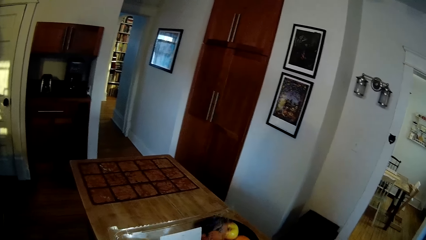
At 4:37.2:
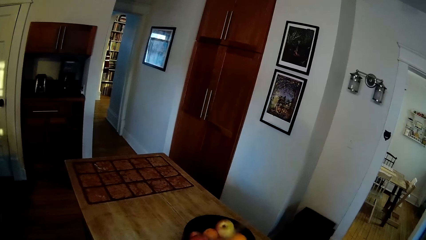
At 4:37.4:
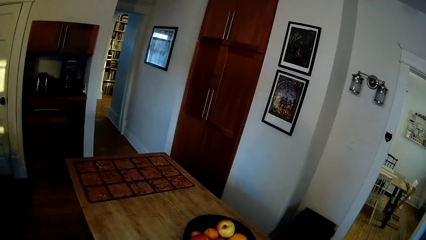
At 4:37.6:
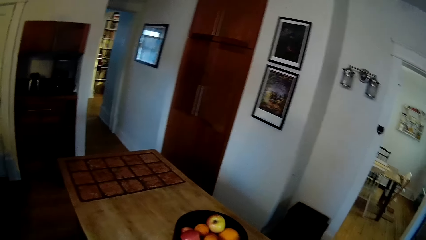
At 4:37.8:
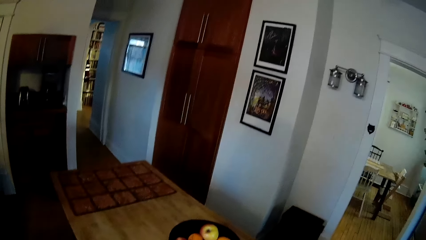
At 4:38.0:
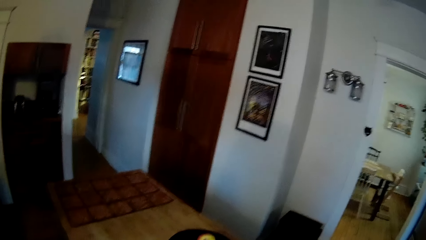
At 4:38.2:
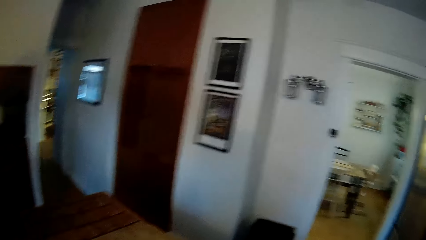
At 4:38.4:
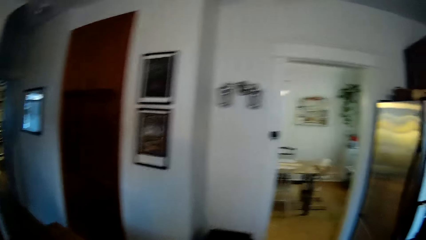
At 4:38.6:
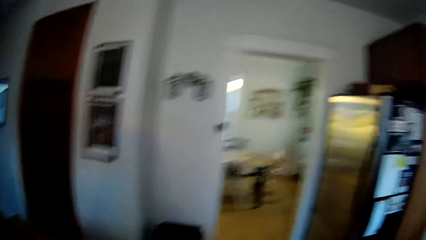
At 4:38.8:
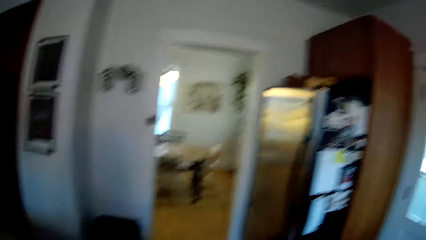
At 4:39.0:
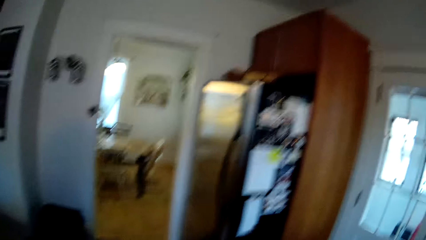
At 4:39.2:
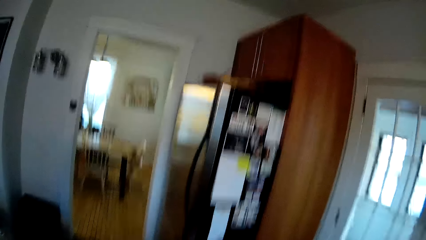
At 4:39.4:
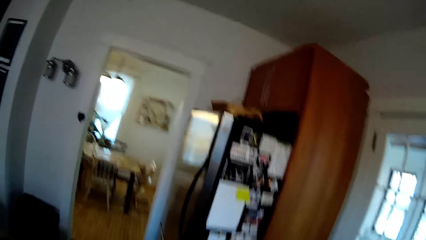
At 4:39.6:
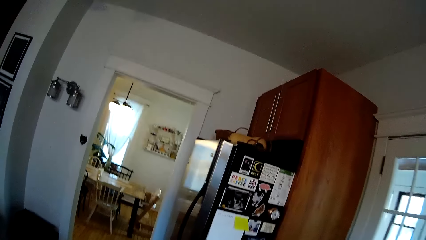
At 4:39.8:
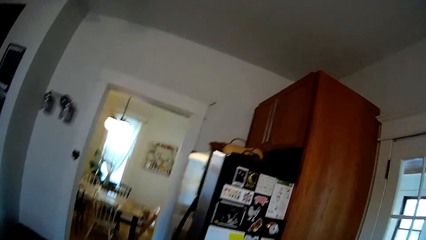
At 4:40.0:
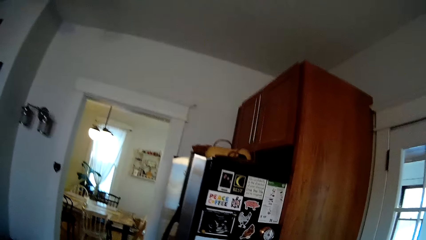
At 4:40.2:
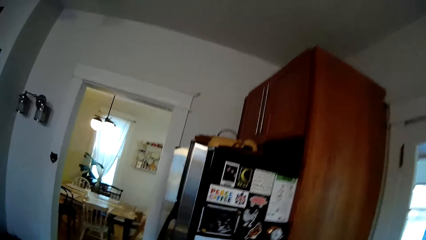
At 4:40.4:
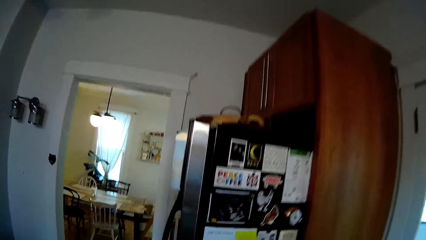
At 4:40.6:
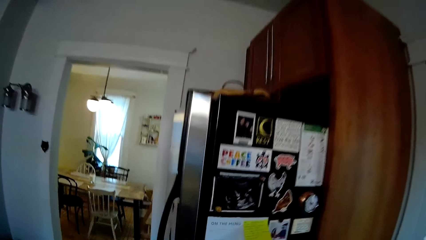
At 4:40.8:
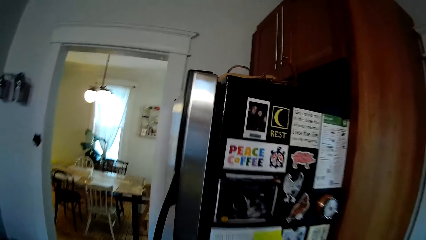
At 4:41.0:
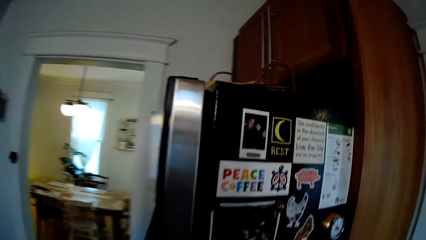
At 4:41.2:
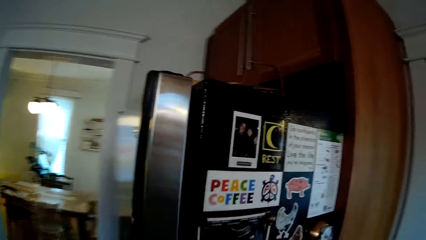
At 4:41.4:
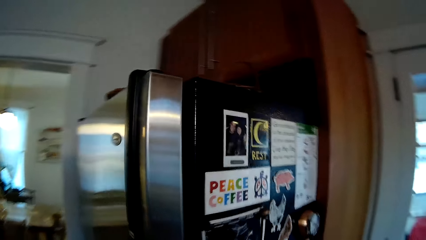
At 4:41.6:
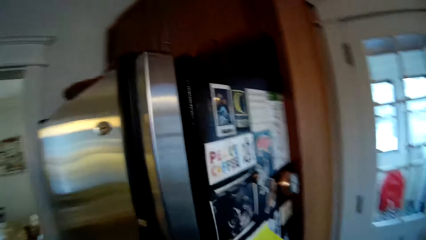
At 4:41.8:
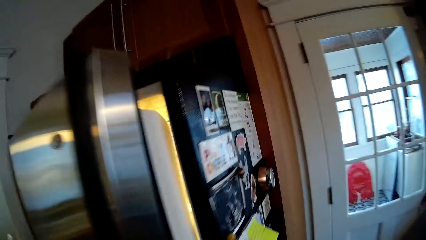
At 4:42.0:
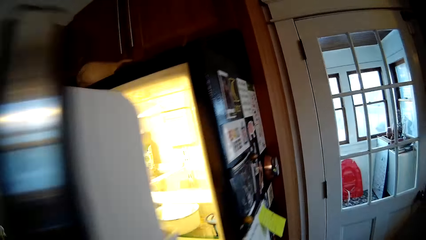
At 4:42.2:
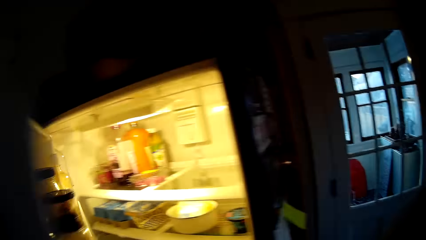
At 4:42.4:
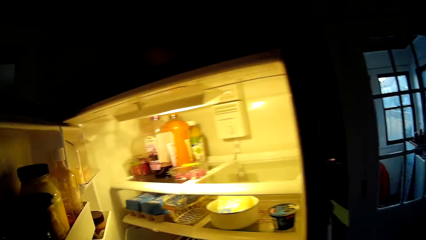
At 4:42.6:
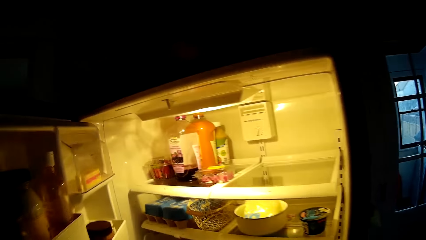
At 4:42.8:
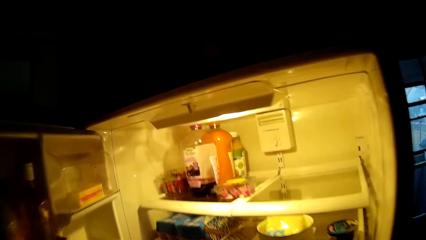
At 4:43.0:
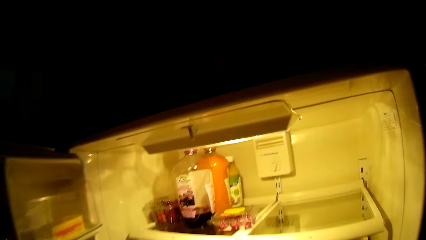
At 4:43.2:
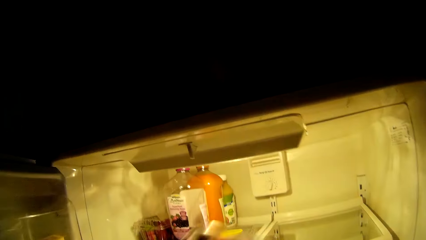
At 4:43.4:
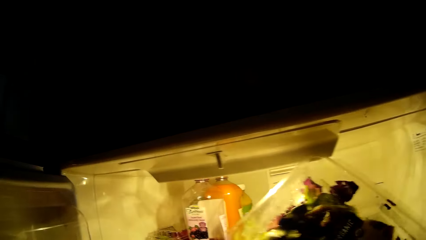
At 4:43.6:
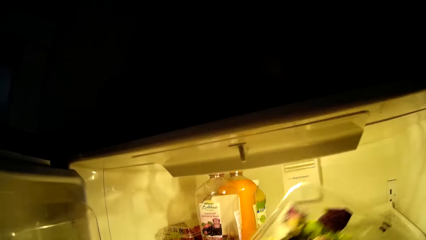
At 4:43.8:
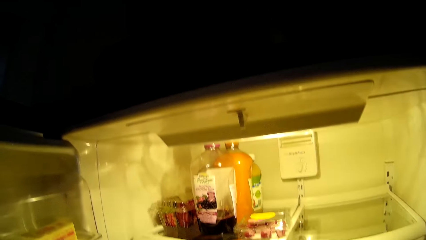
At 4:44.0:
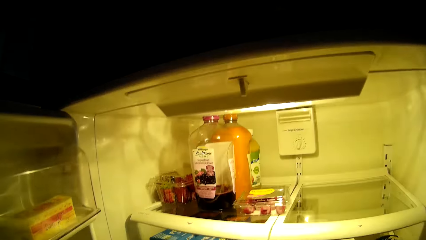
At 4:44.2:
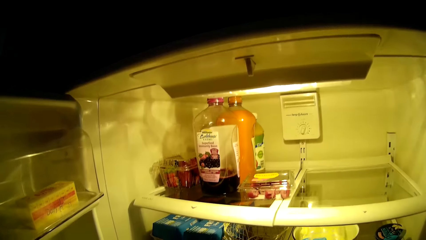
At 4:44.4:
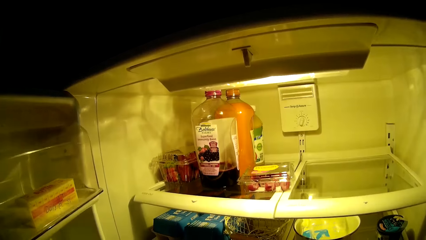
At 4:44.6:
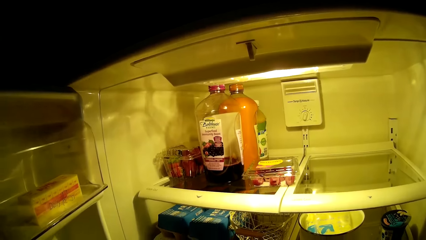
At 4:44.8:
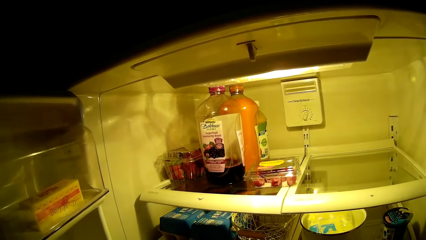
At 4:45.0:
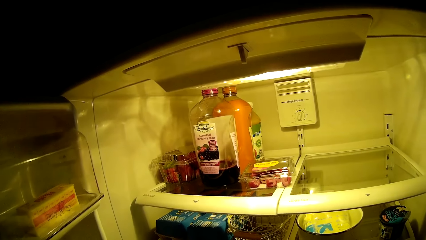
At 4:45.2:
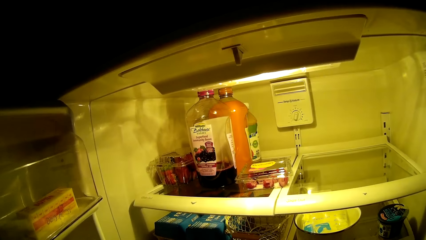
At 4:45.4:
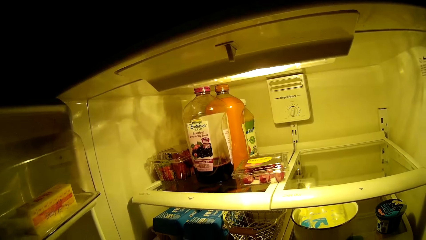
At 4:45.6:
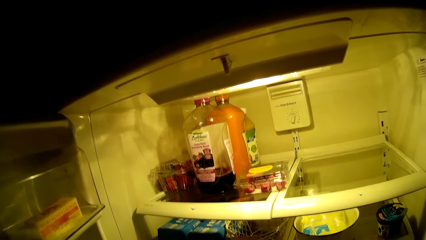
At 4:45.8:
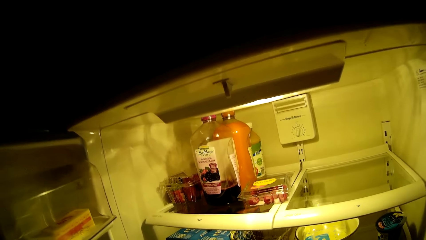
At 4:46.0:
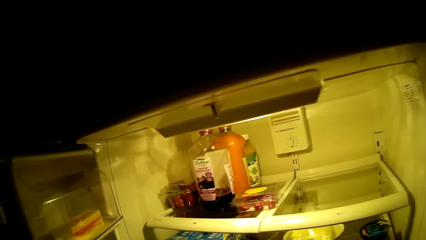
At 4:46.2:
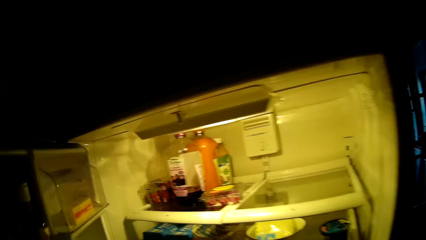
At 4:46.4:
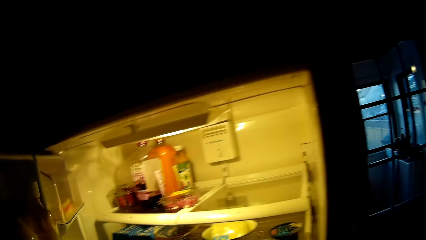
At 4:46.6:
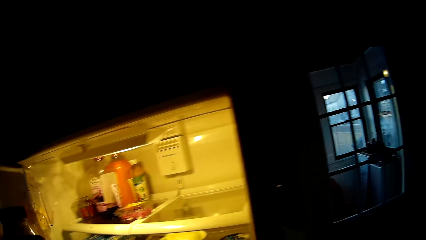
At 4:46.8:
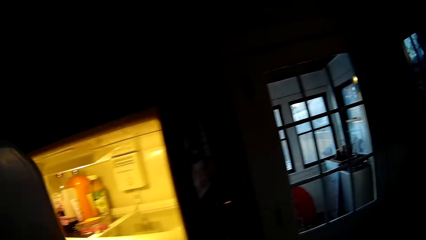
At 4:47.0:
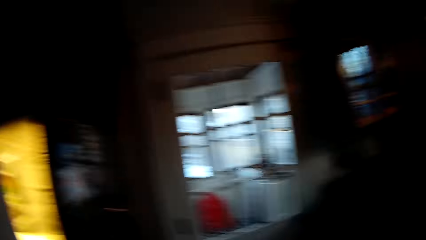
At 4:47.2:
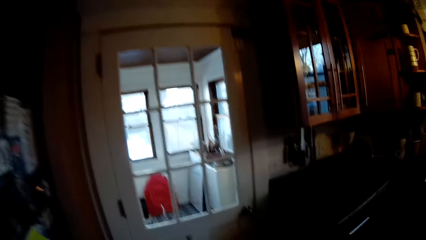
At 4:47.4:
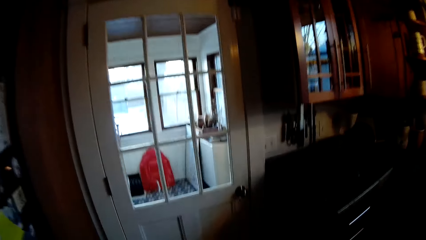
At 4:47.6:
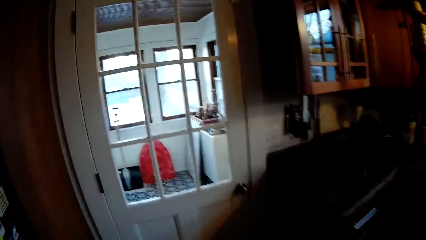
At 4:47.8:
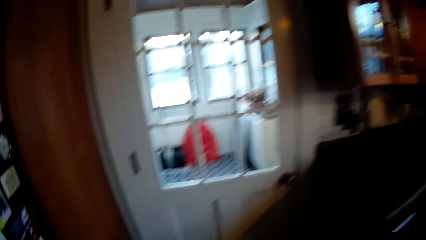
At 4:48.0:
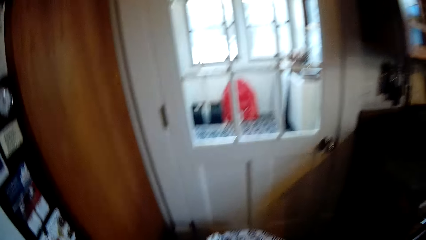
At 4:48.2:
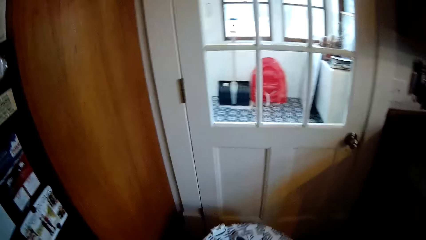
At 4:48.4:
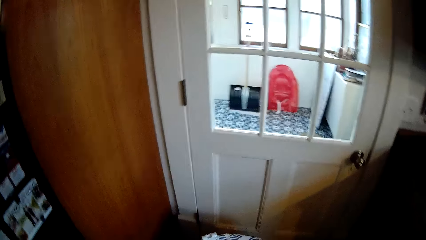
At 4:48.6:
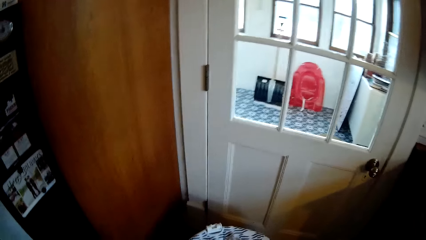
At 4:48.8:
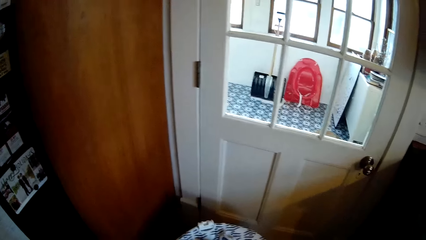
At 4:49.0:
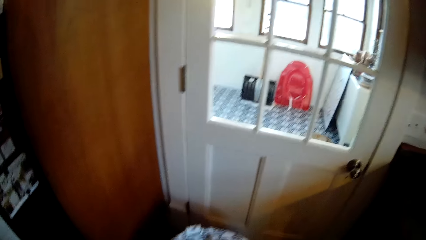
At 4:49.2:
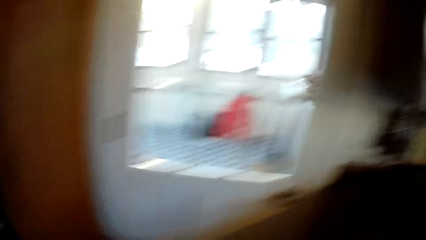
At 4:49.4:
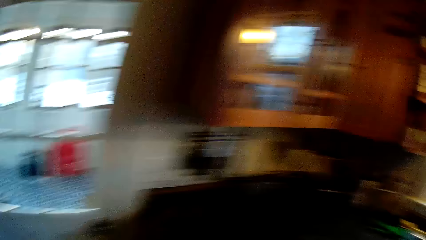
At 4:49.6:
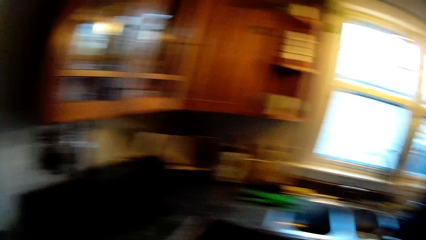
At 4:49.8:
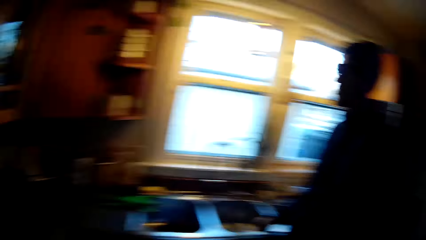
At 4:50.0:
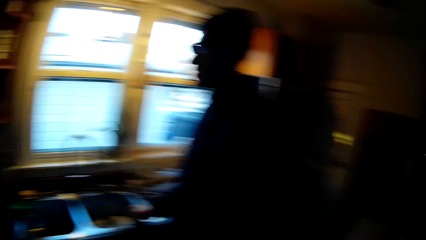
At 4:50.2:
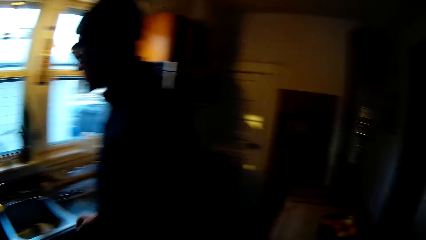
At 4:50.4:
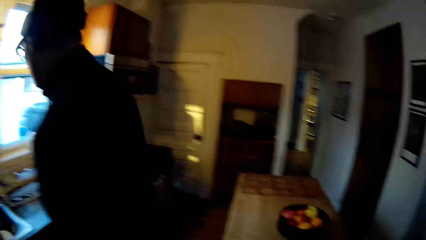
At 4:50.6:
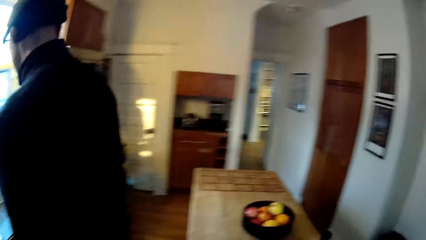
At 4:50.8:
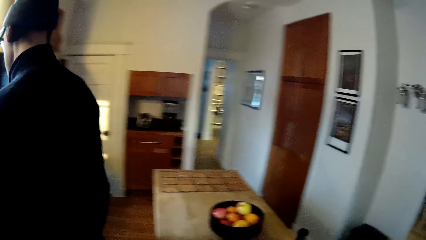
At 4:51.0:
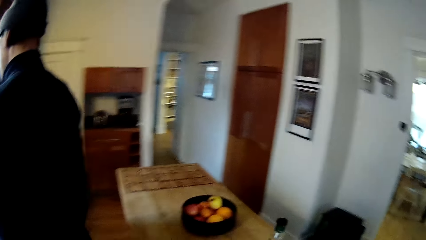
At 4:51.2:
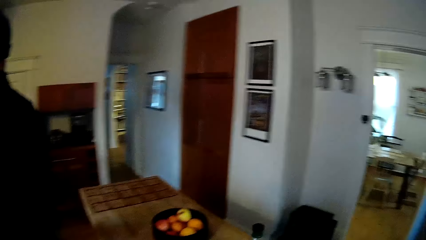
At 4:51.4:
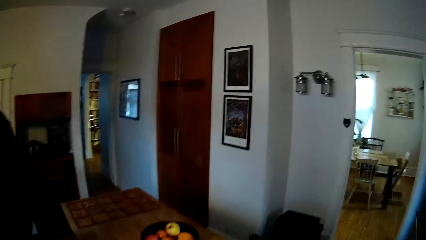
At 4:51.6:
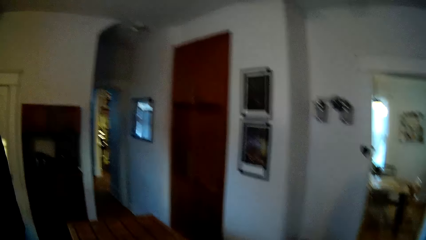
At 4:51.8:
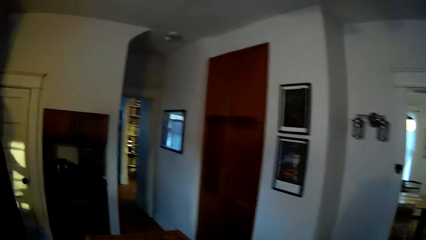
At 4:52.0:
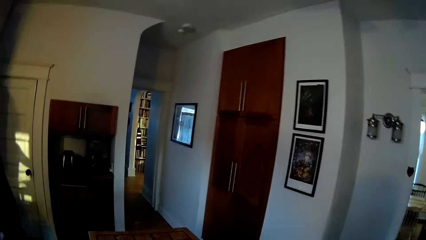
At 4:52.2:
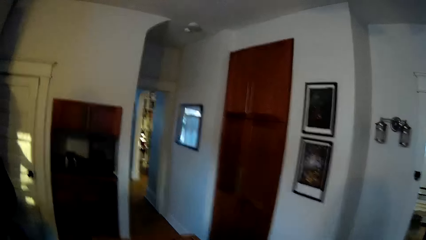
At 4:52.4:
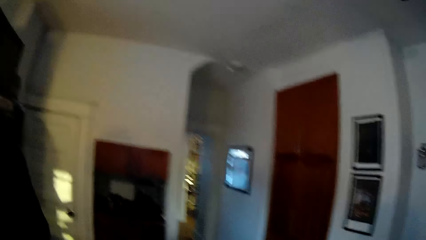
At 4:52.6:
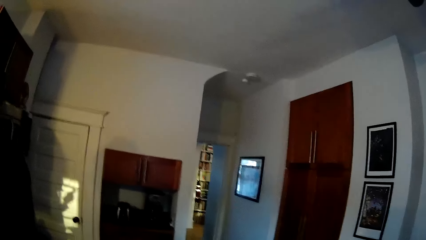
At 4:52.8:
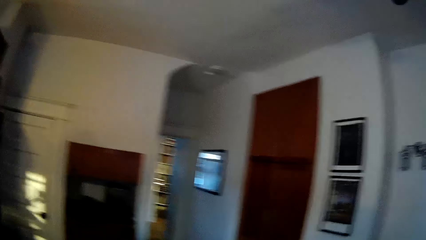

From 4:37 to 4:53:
A man converses with the camera wearer. The camera wearer moves towards a refrigerator. She opens the fridge with her left hand. She puts a container in the refrigerator. She closes the fridge with her left hand. She does something. She walks around the house. The man drops a bowl into a sink in a kitchen counter with his right hand.
